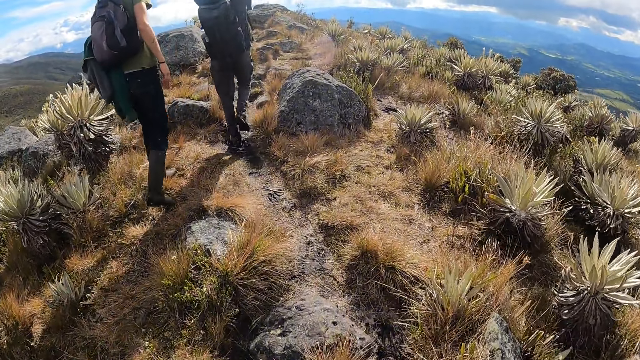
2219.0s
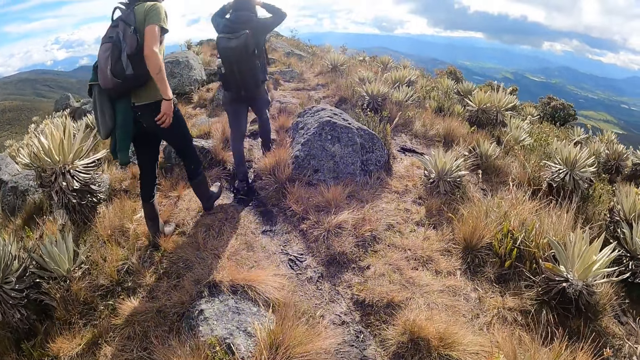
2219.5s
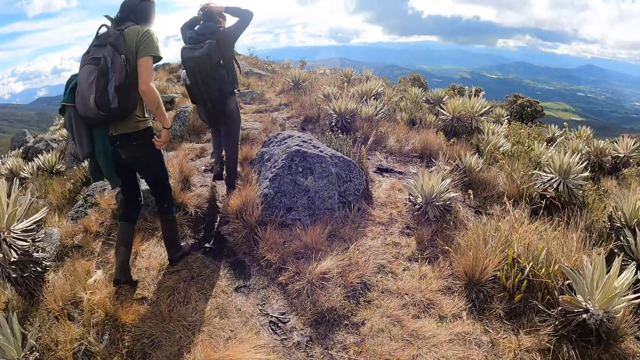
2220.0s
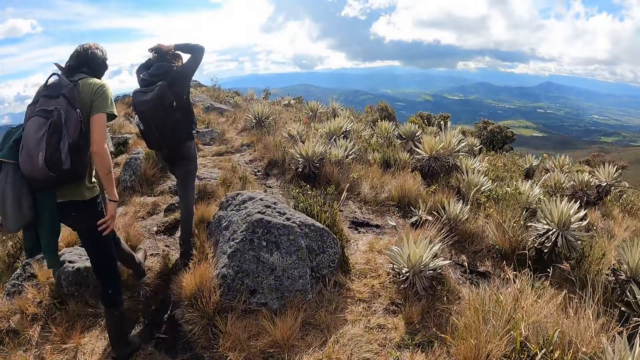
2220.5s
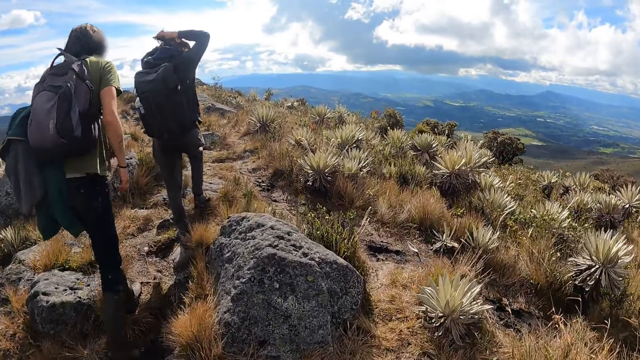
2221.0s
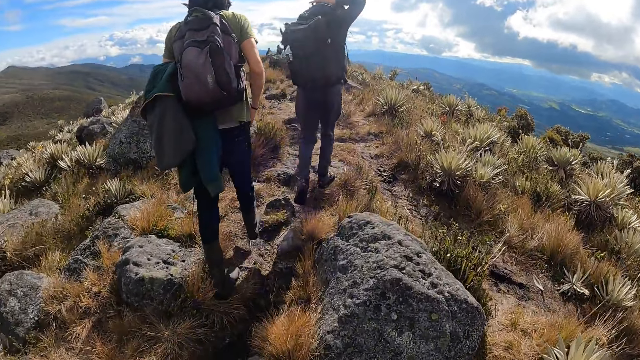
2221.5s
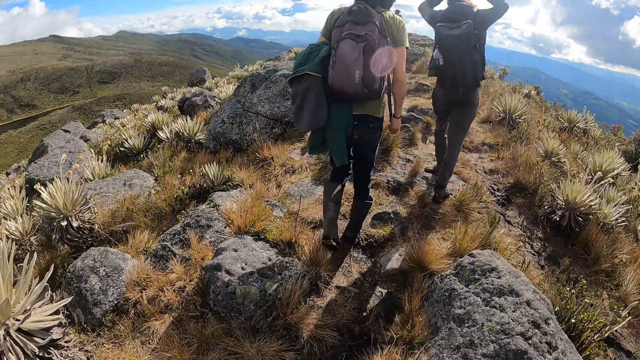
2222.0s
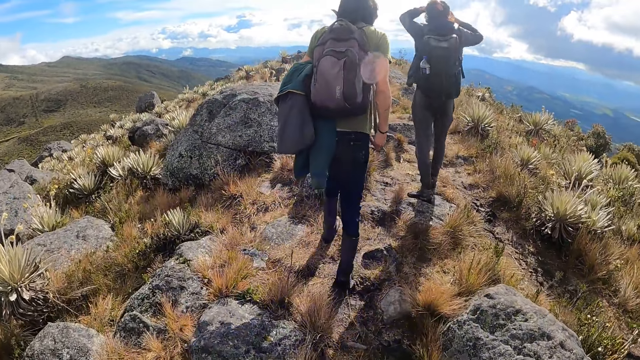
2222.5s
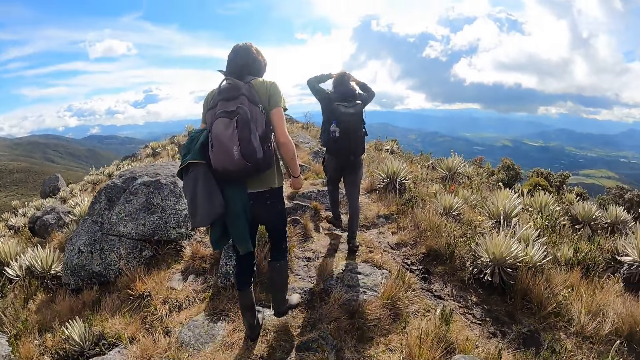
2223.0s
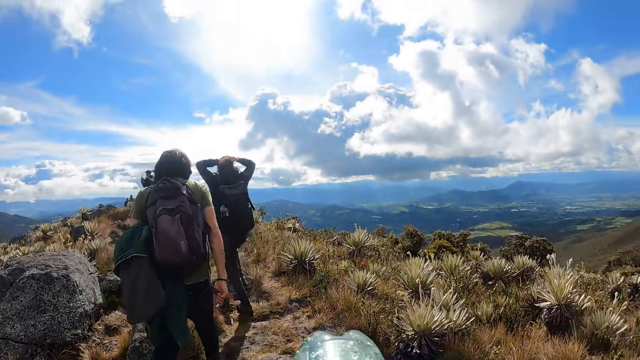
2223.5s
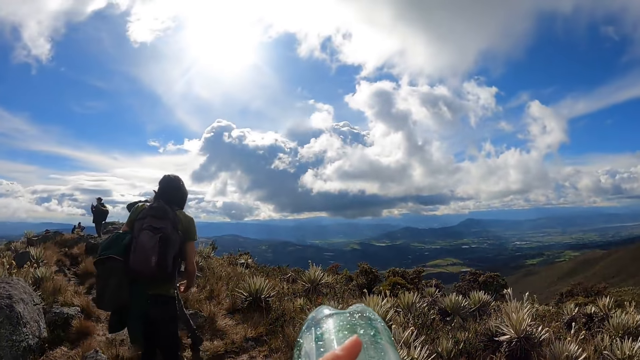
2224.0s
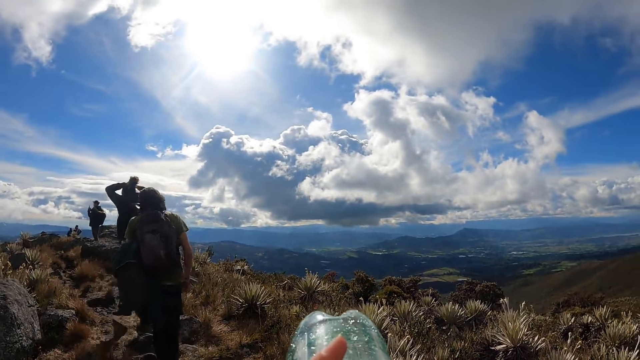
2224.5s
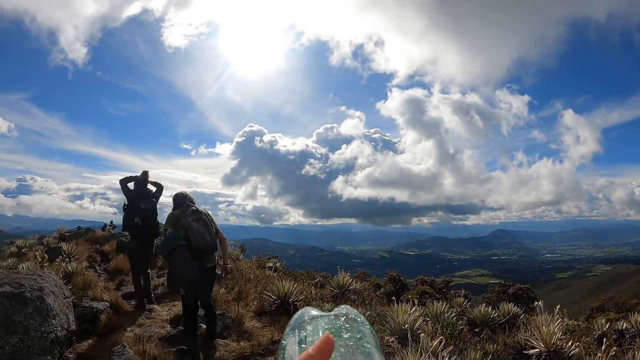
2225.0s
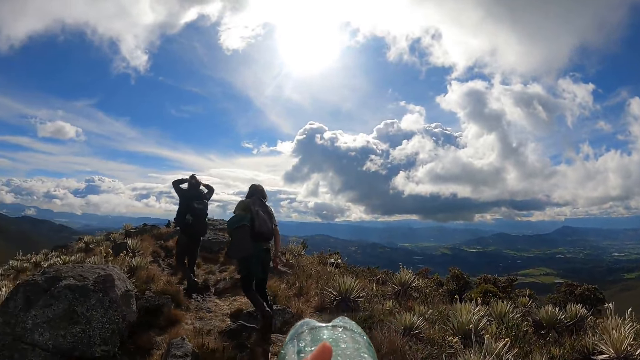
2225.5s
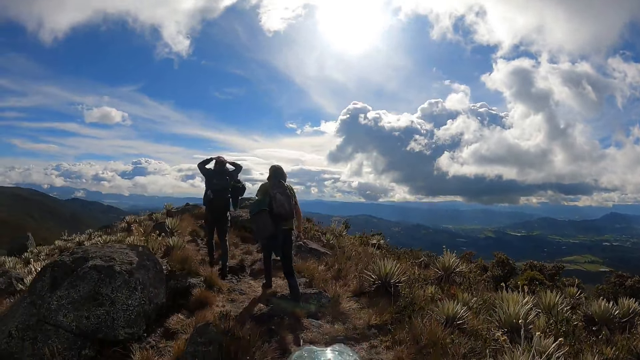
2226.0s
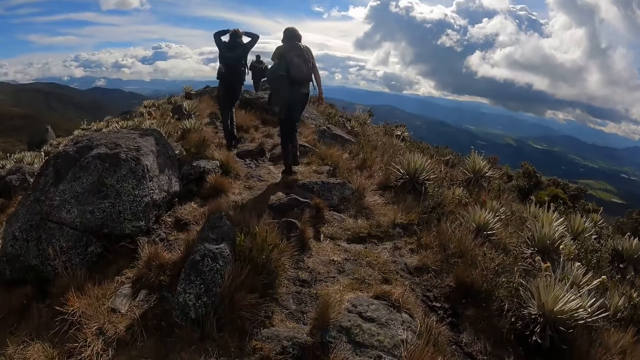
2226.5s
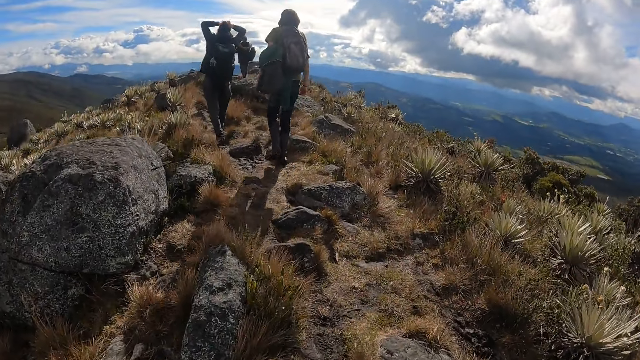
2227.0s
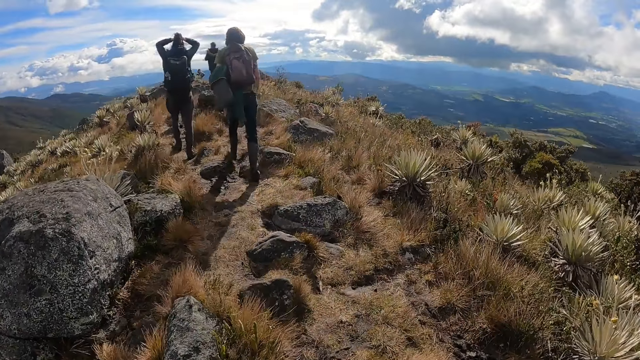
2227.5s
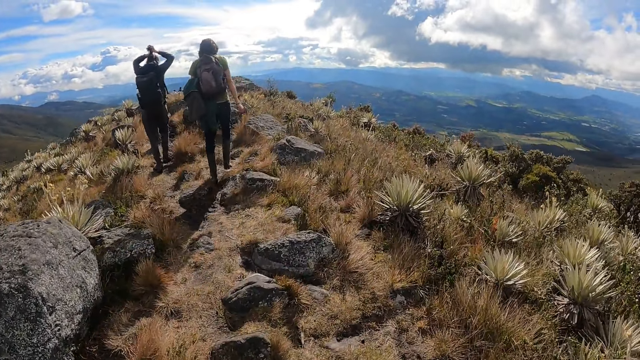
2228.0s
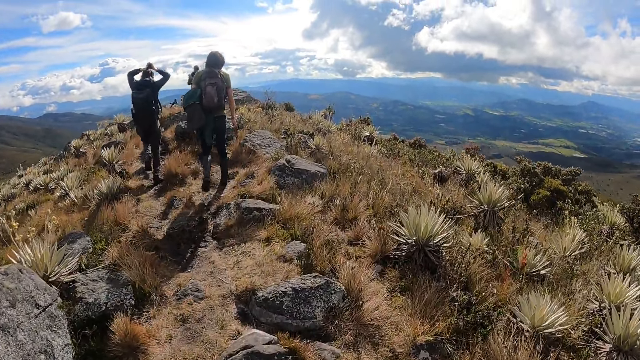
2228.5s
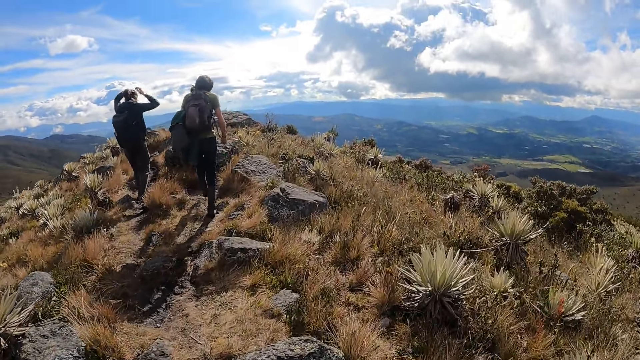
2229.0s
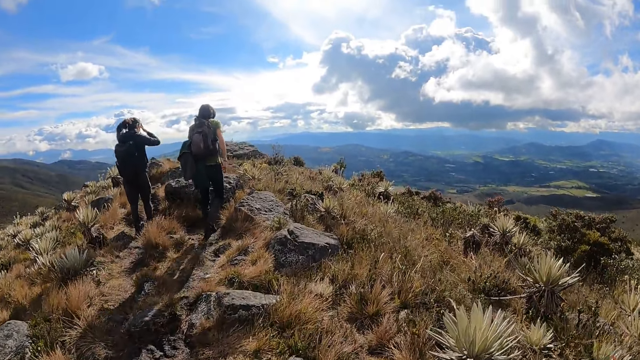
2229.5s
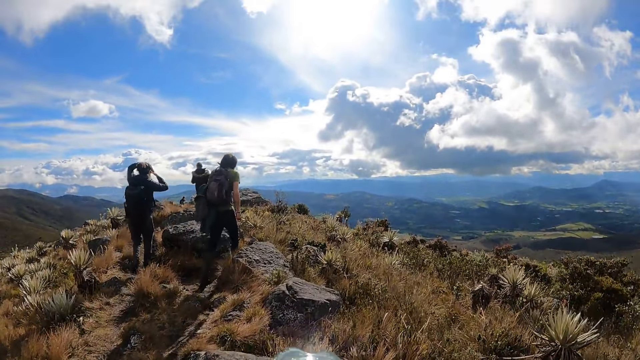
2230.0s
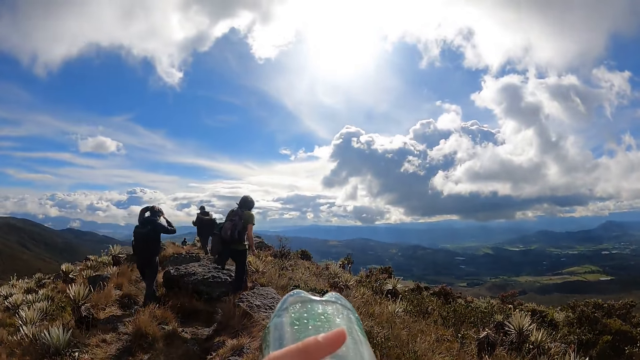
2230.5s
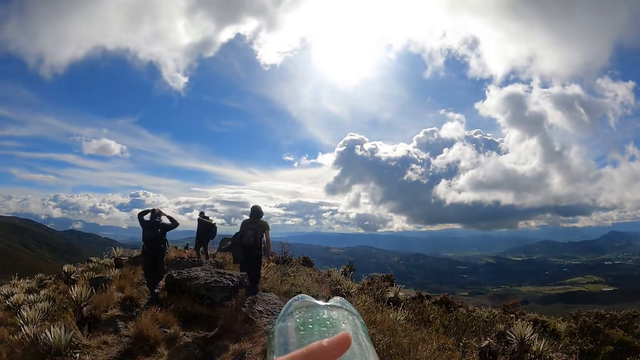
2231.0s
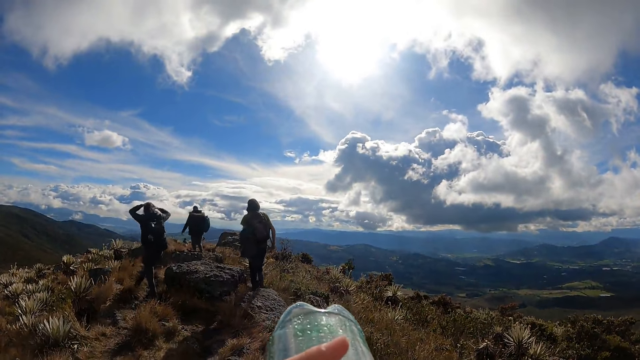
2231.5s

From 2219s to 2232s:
The camera wearer drinks the water from the bottle with her left hand. She walks on the hill with the group of people. She drinks the water from the bottle with her left hand.

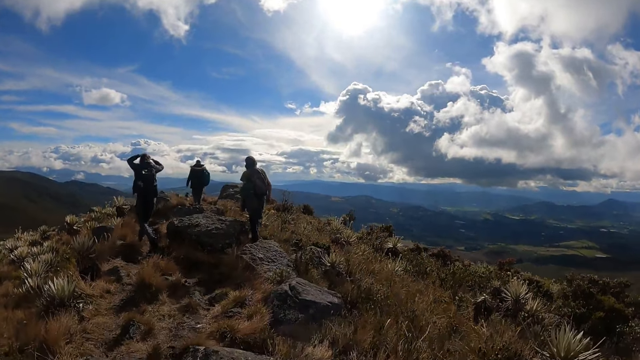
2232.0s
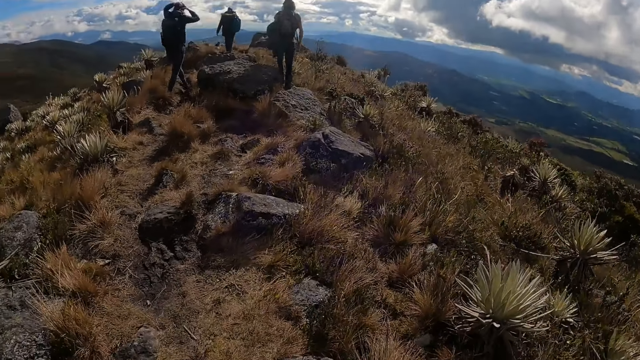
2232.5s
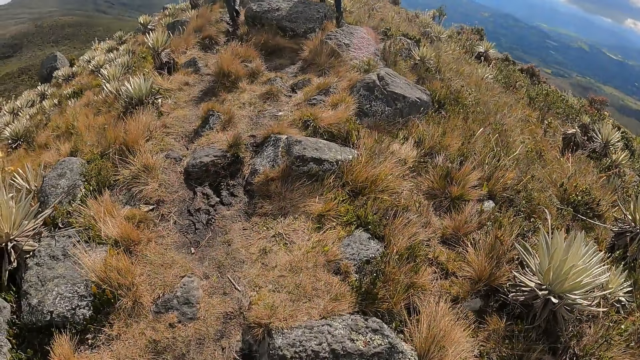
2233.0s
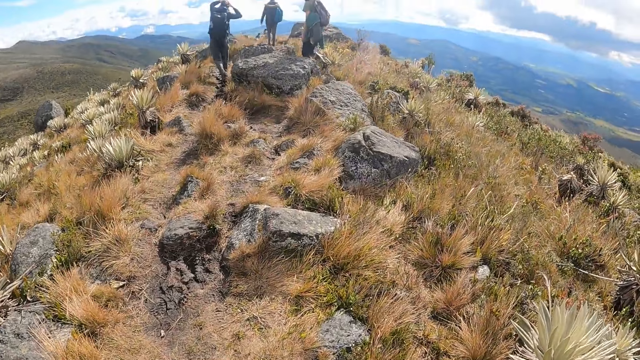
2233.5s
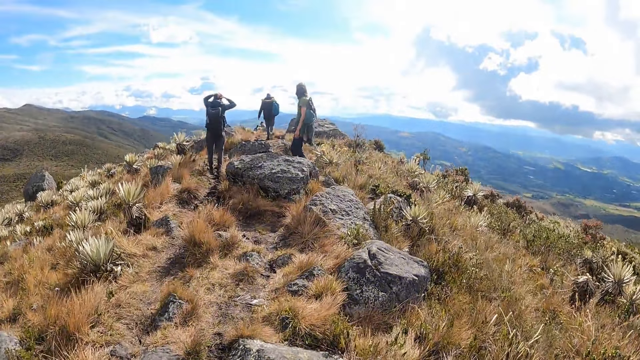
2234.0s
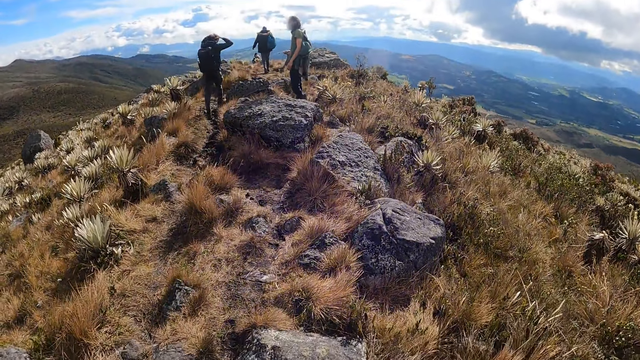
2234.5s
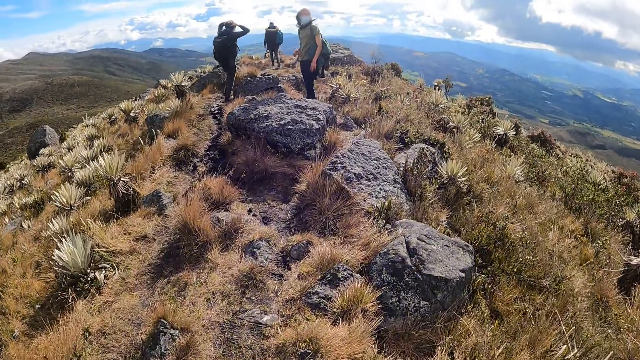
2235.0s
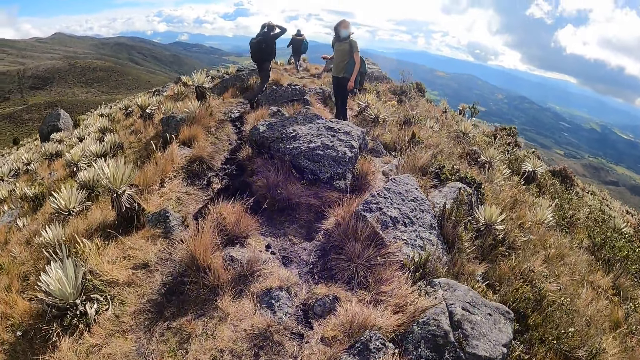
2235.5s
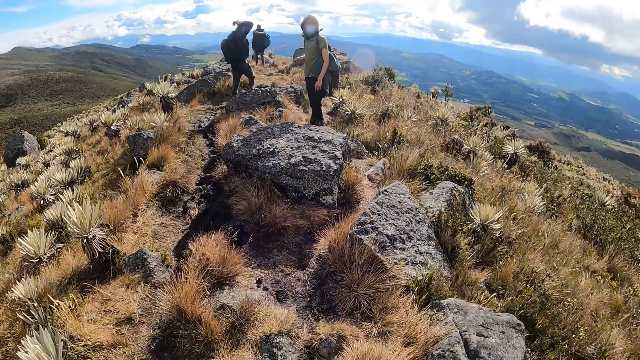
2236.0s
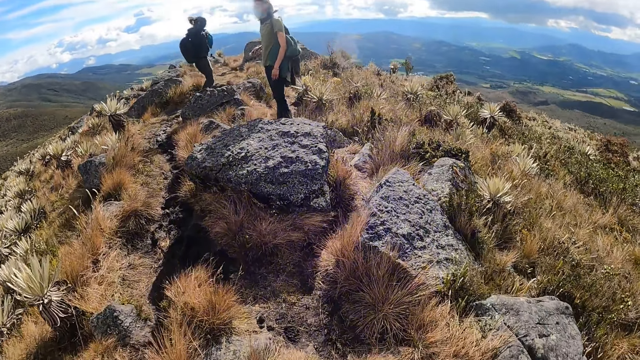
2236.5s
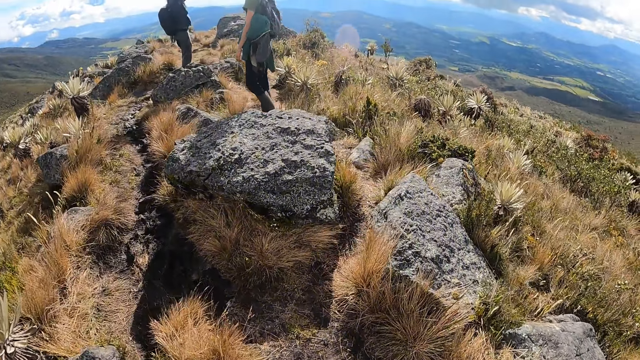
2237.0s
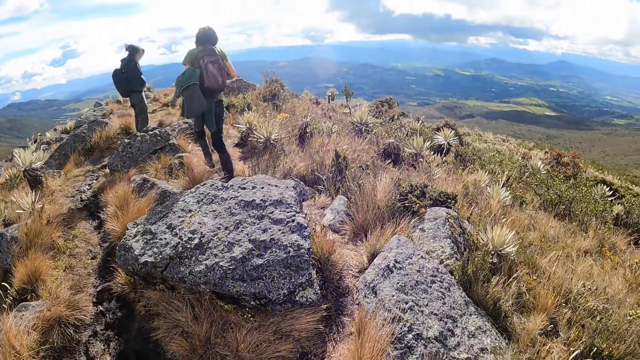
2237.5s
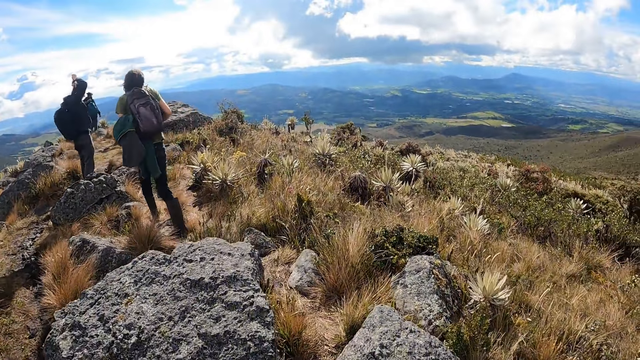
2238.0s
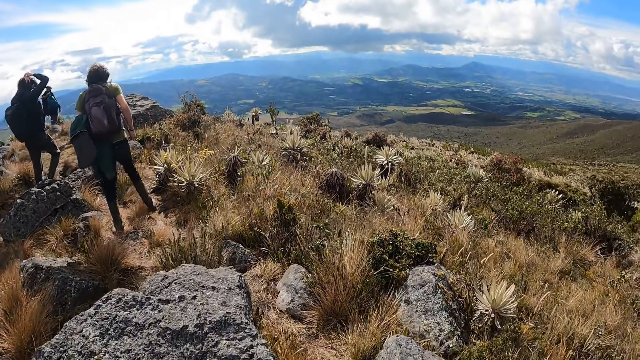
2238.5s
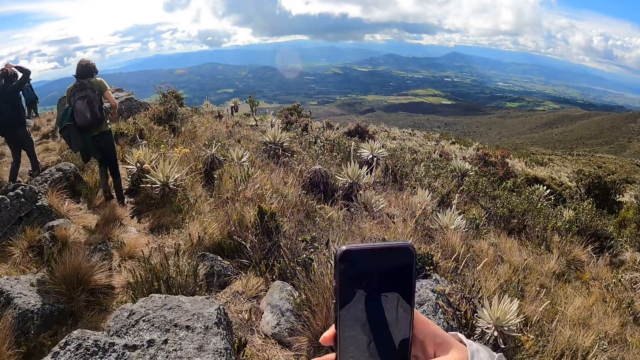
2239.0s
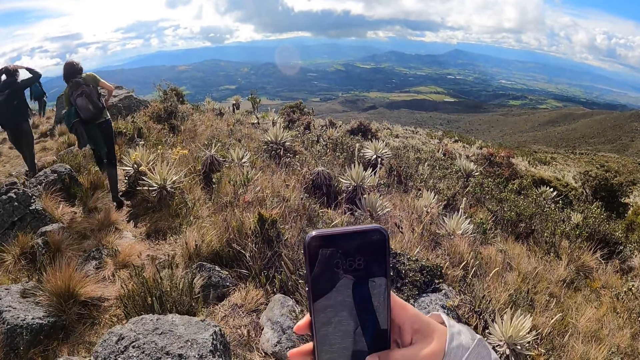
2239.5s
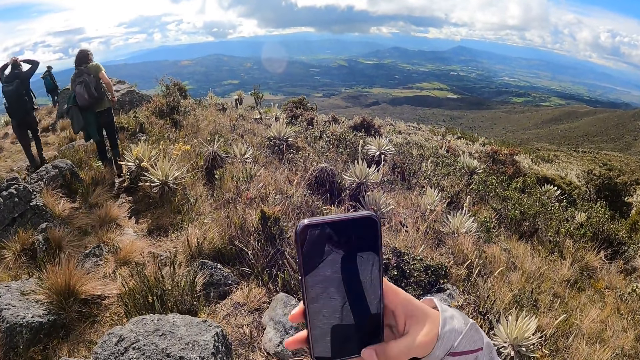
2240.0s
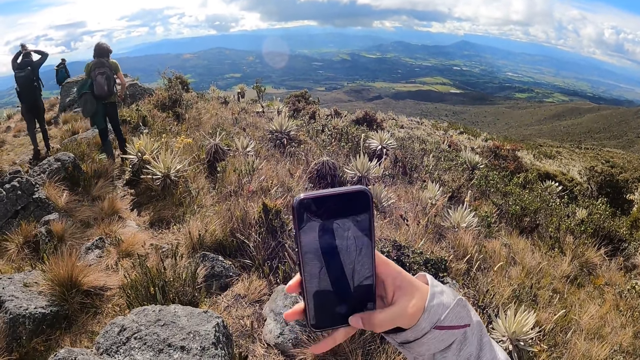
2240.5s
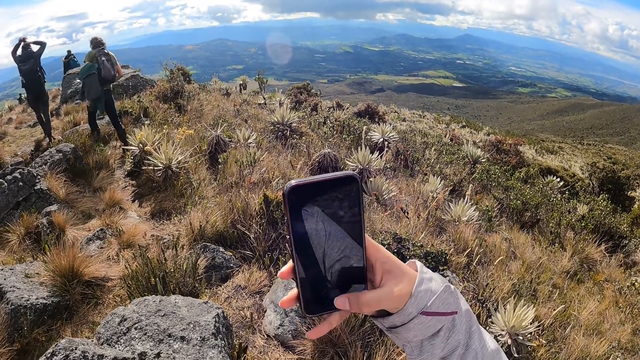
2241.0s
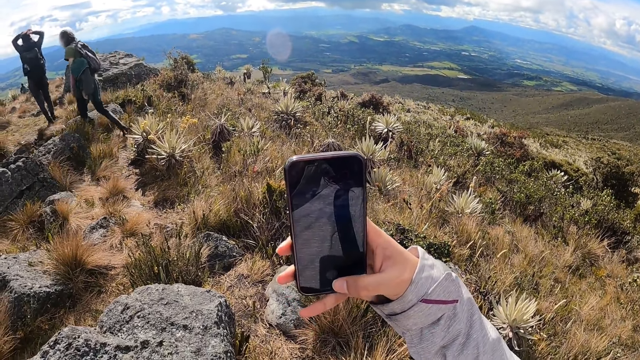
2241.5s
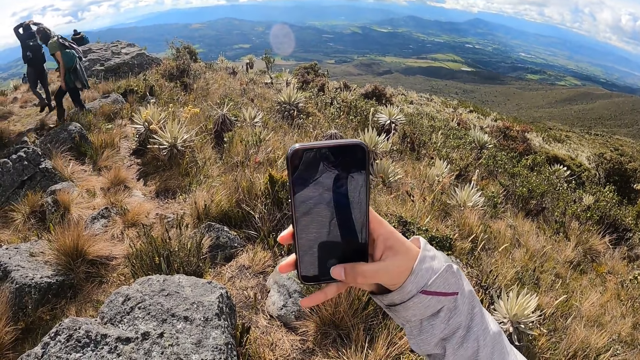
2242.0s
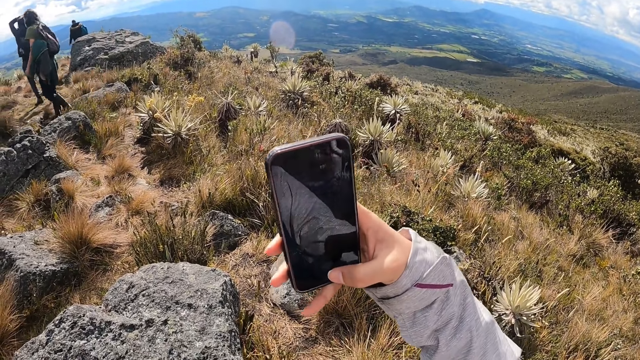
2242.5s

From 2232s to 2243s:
The camera wearer walks on the hill with the group of people. She operates the mobile phone with her right hand. She takes the photos using the phone.
